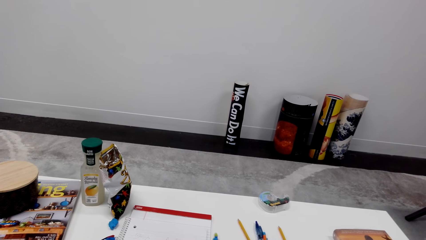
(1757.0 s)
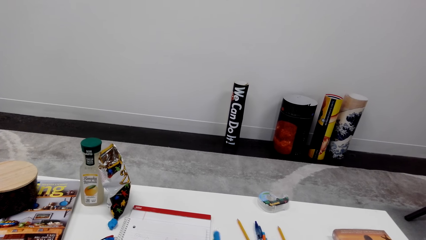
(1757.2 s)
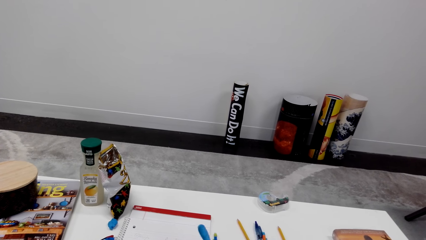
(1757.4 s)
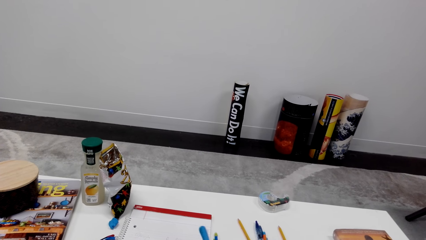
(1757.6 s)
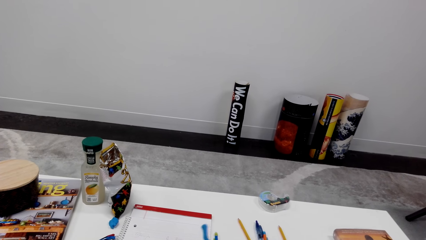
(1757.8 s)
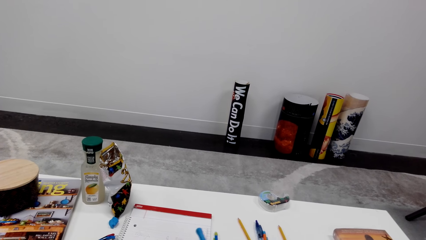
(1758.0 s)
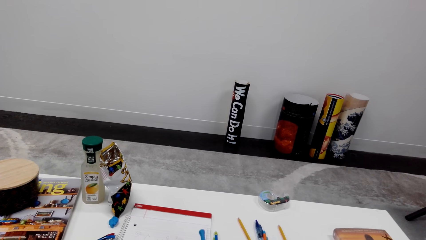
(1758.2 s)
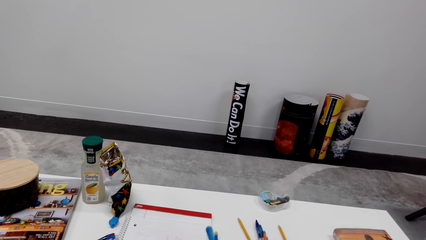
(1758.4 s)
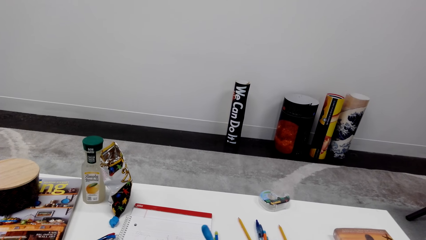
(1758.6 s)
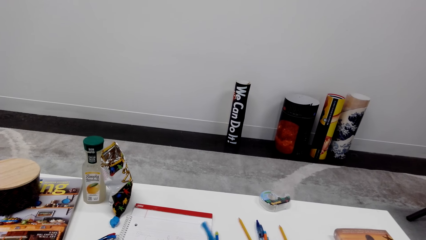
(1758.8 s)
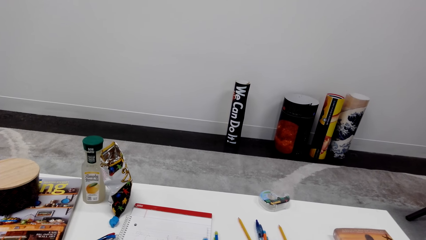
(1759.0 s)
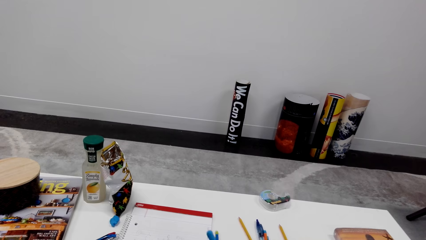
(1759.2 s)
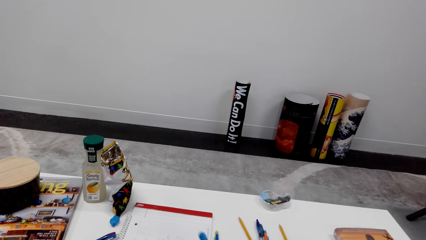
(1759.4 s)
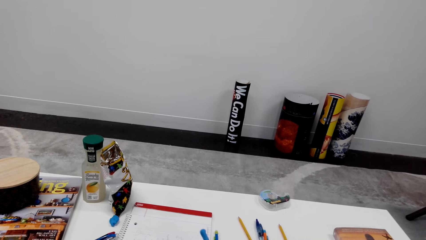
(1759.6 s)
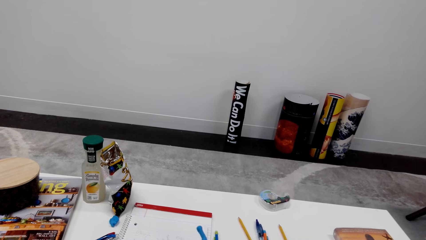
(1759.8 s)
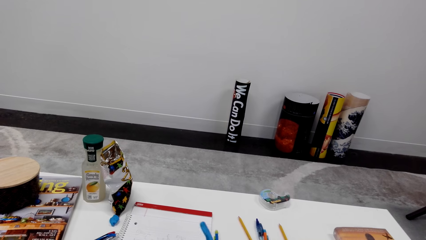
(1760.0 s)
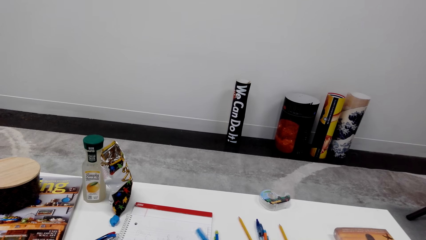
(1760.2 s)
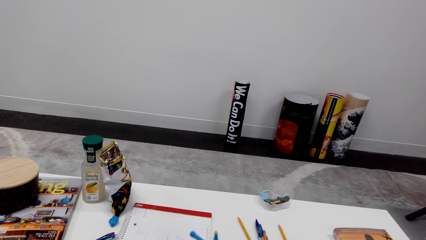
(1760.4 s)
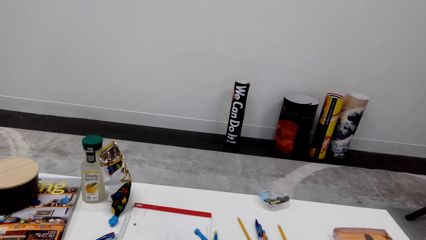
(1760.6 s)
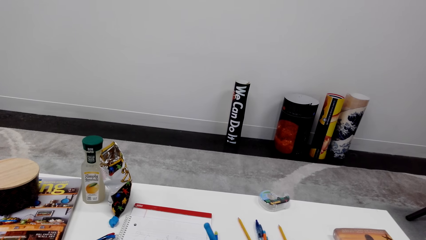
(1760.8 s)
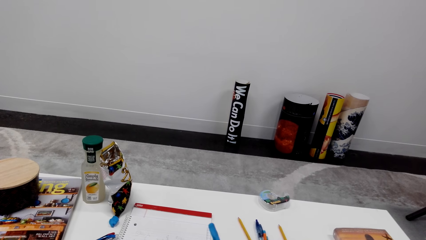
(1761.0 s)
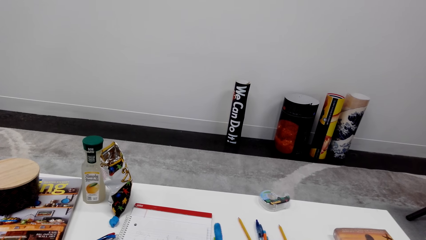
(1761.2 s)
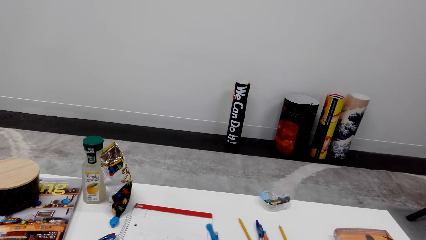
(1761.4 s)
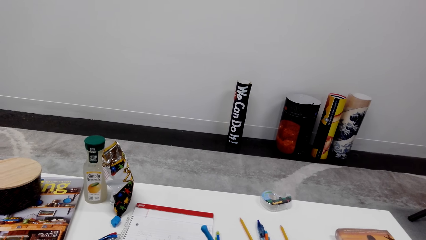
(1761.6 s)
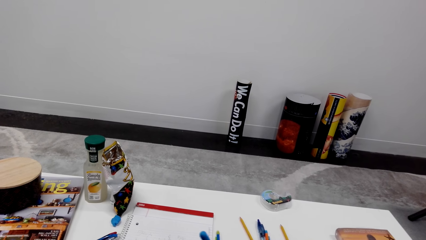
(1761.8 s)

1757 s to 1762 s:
The camera wearer writes on the notepad.

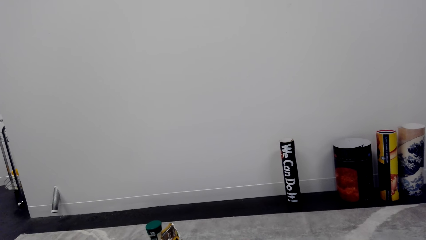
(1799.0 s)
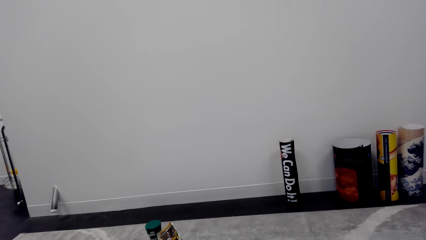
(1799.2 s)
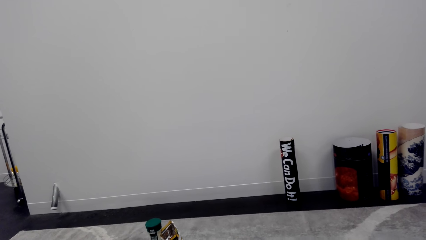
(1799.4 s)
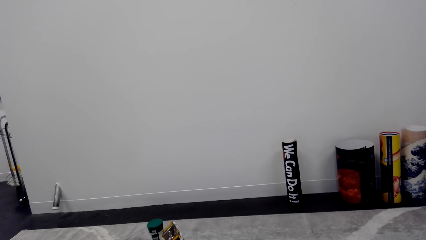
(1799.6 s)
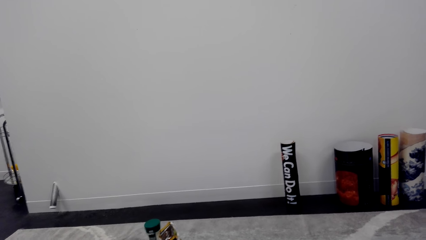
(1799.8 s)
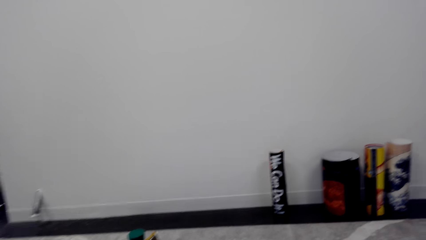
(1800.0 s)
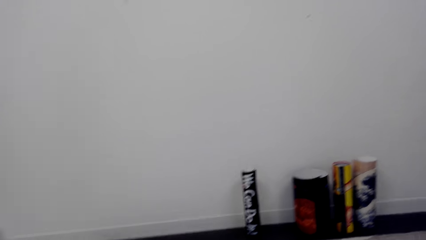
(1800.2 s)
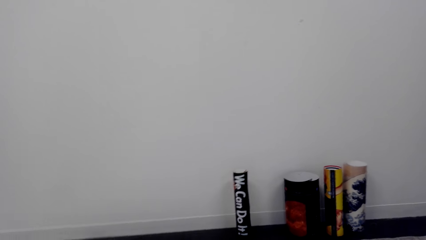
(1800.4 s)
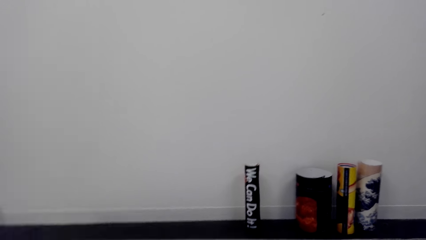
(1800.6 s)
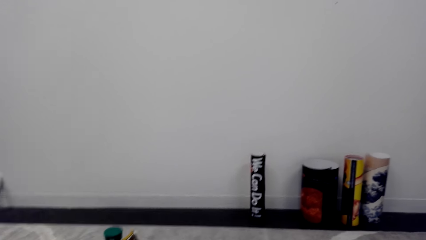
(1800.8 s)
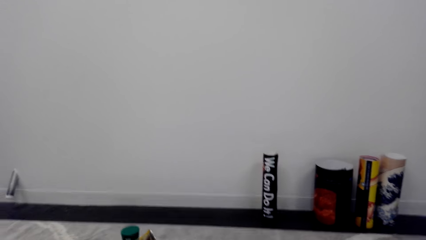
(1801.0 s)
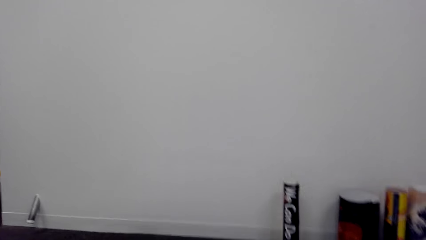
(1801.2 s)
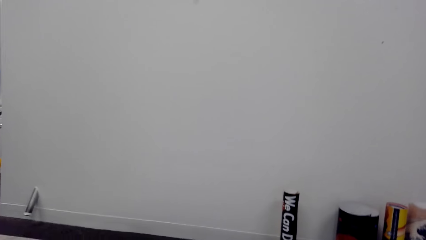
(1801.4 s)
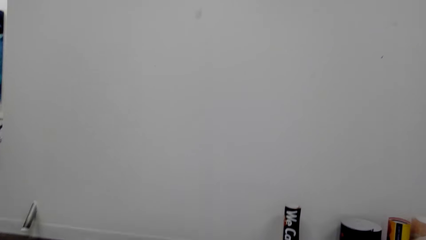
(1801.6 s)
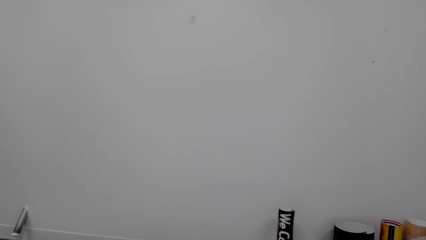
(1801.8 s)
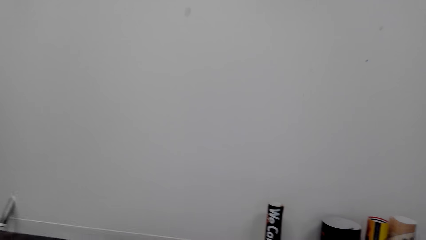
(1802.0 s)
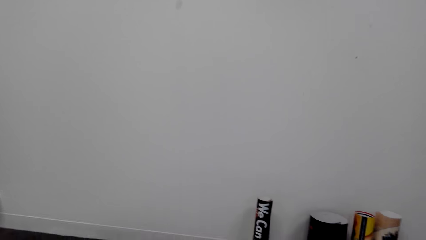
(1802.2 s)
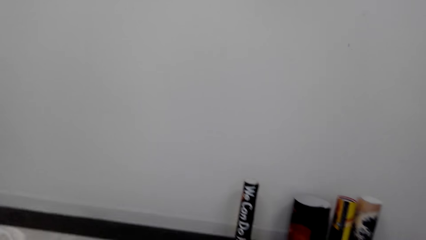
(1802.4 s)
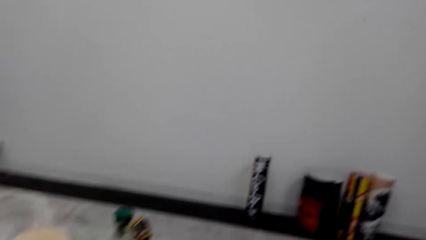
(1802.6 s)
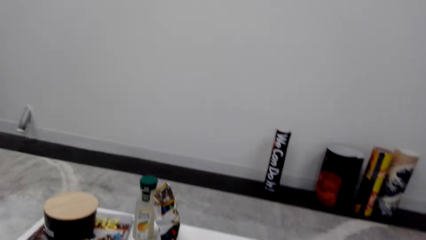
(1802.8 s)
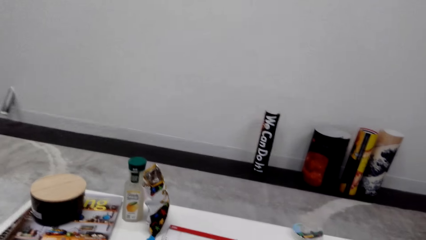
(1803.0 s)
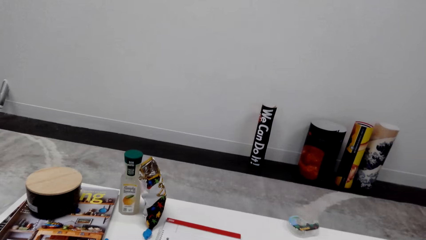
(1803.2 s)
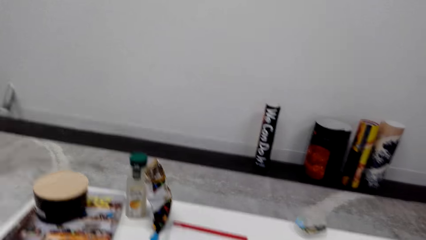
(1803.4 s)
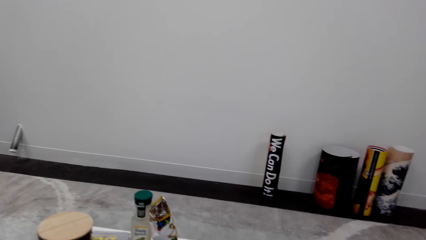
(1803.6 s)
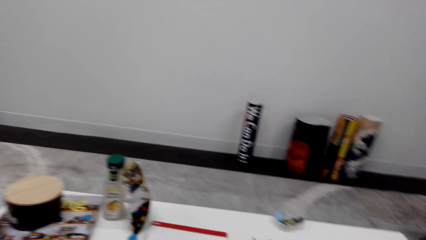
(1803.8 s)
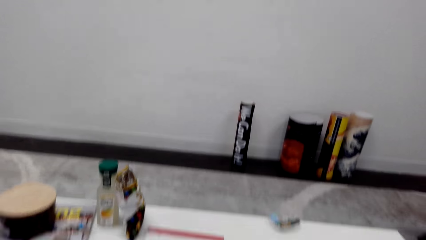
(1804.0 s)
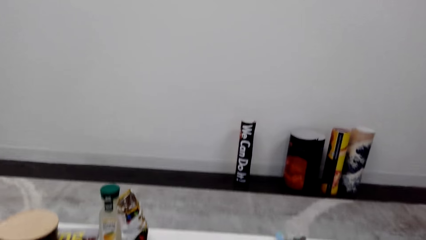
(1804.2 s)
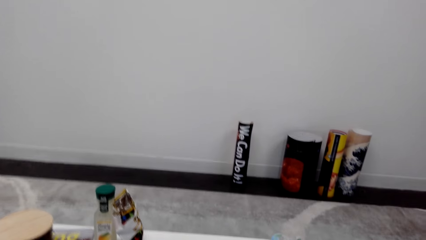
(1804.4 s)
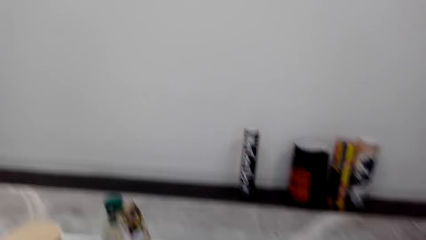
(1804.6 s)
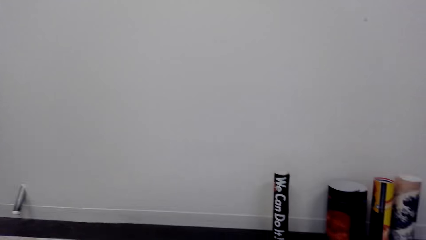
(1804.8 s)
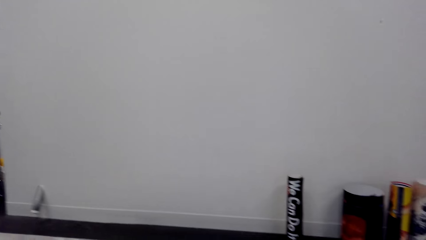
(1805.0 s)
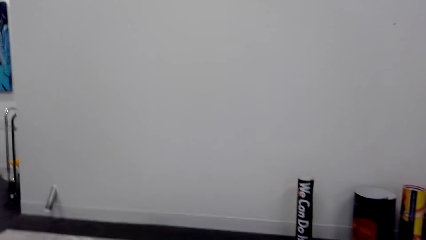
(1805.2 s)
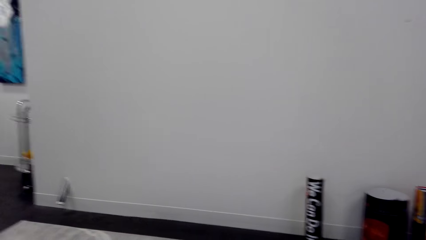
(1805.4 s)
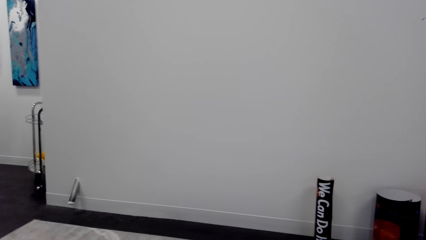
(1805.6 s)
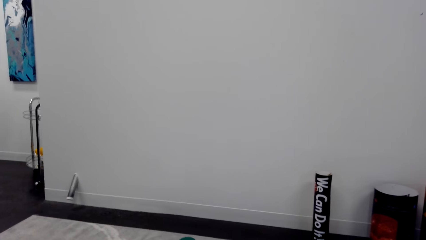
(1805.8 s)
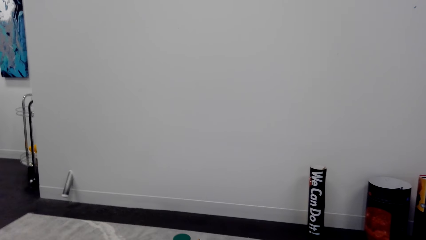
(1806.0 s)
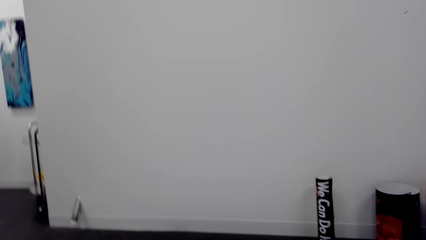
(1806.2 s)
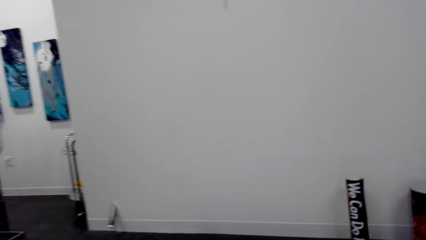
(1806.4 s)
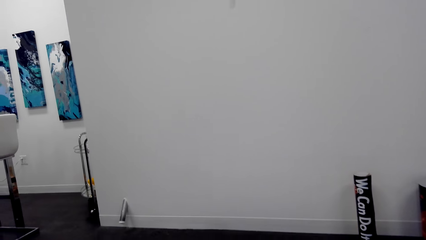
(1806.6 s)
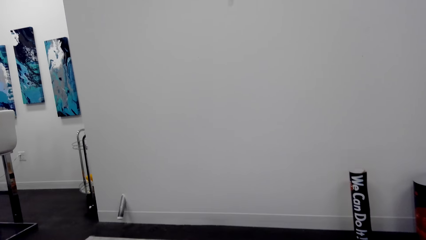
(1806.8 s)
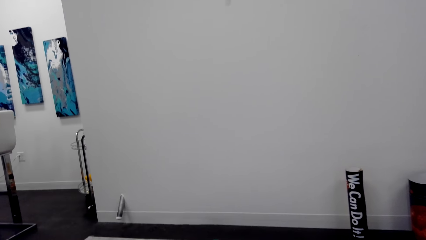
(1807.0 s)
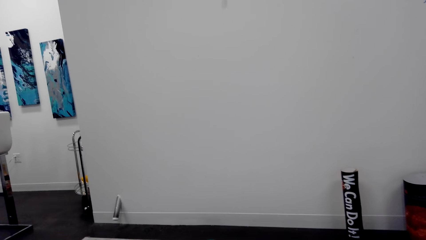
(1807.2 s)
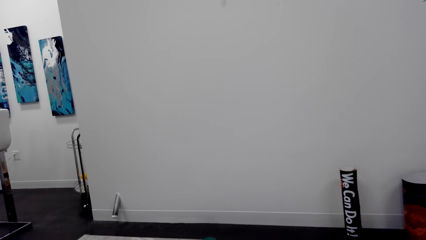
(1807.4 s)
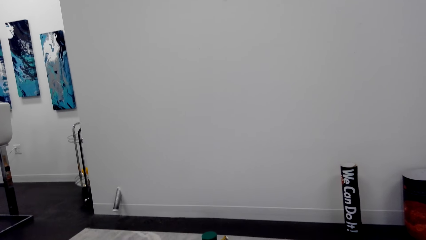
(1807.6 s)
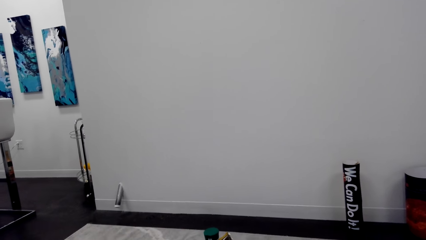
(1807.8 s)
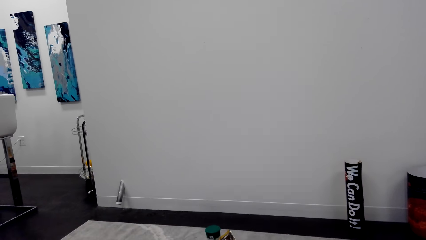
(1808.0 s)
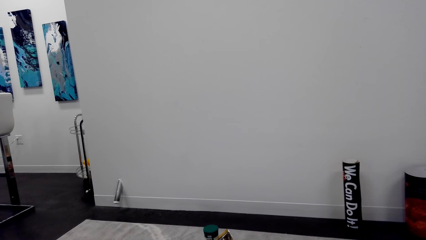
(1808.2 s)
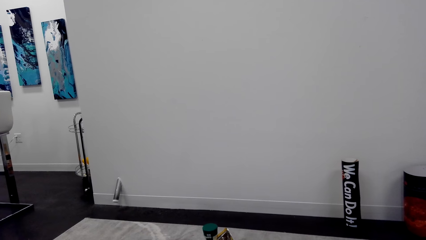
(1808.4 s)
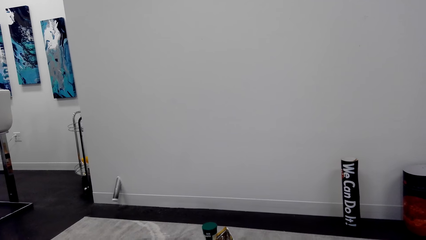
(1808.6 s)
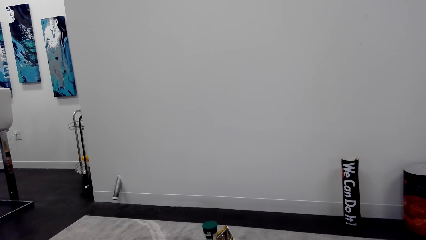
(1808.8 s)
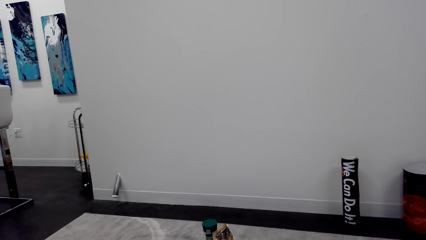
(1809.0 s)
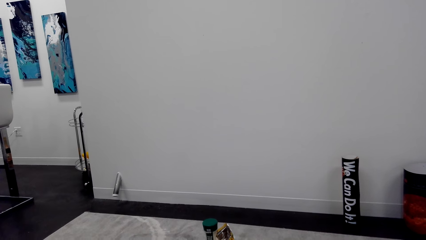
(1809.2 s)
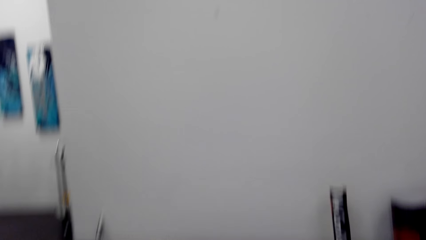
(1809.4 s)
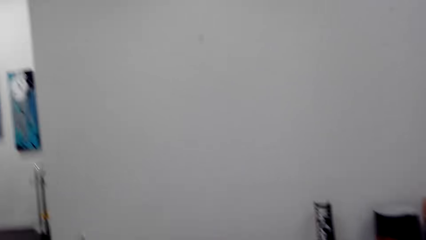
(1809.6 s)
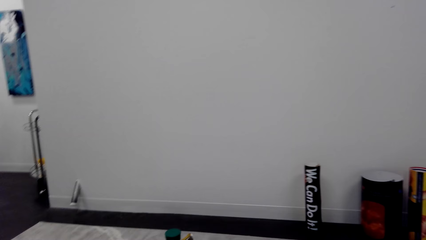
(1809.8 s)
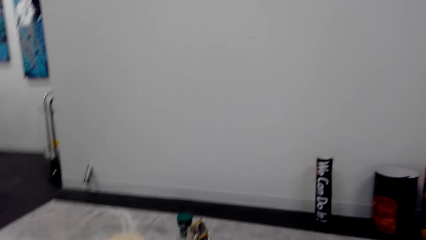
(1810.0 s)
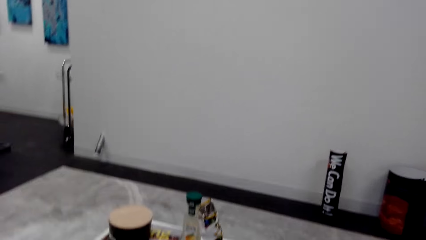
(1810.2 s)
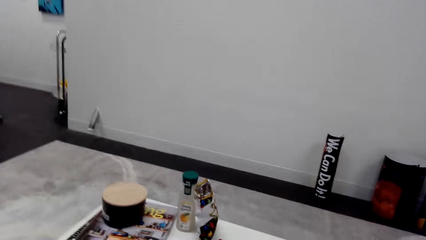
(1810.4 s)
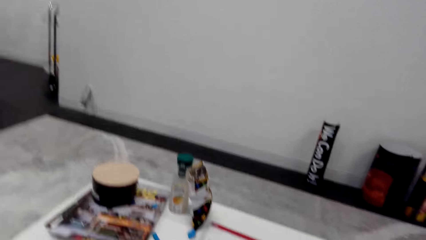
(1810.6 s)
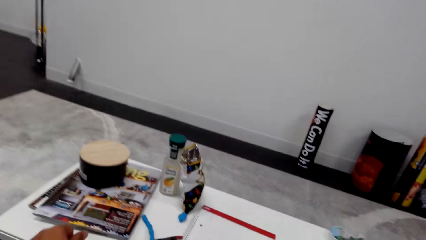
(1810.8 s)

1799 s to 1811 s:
The camera wearer moves his head.
